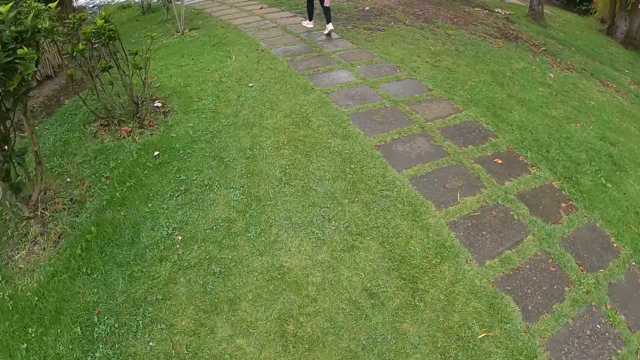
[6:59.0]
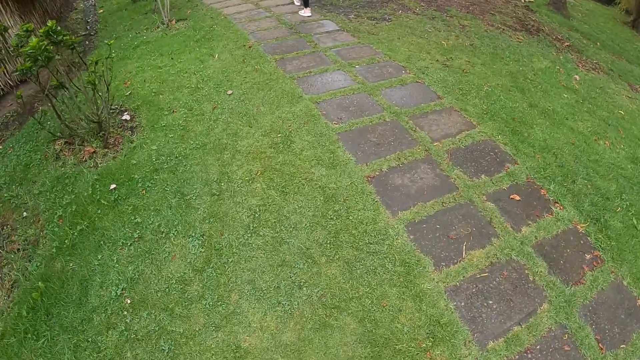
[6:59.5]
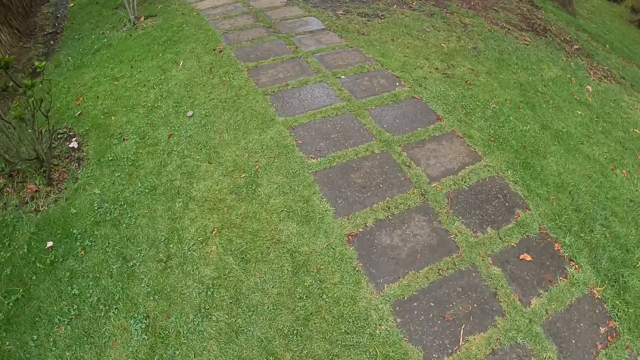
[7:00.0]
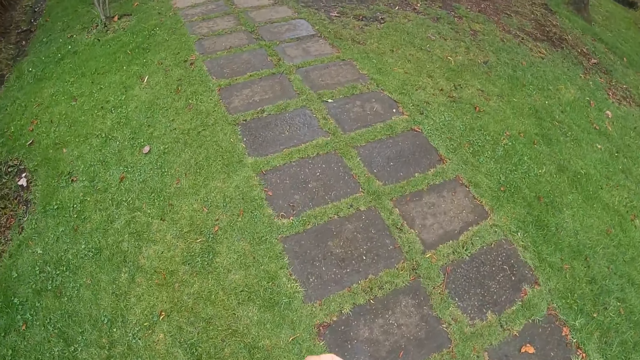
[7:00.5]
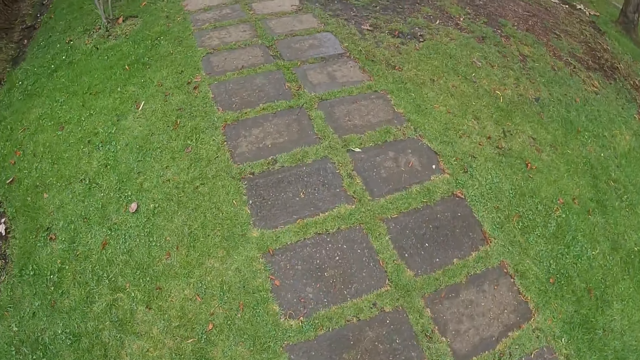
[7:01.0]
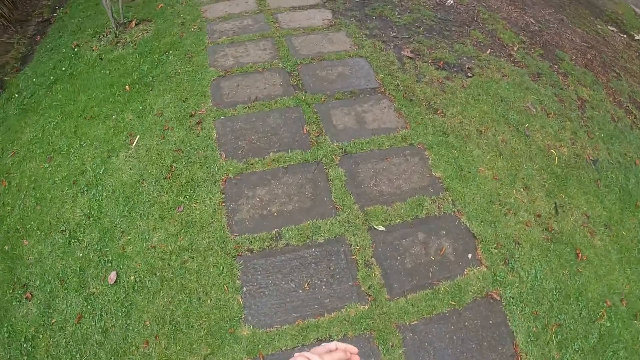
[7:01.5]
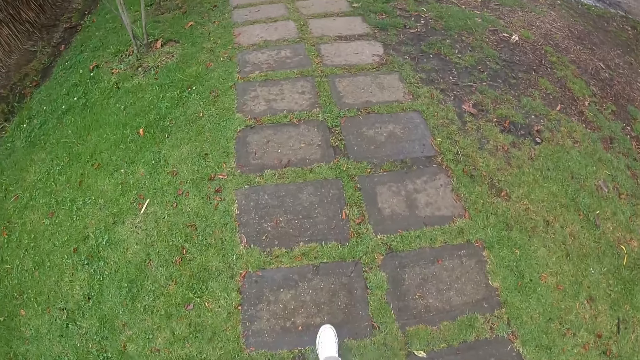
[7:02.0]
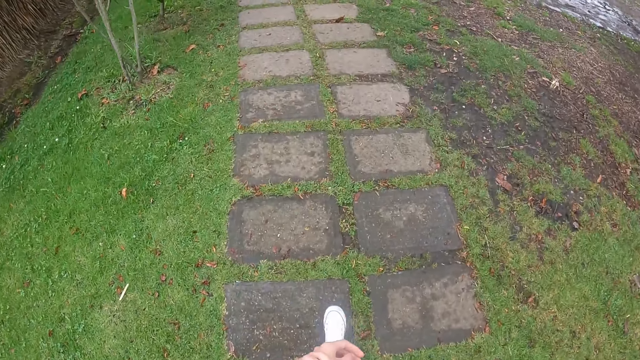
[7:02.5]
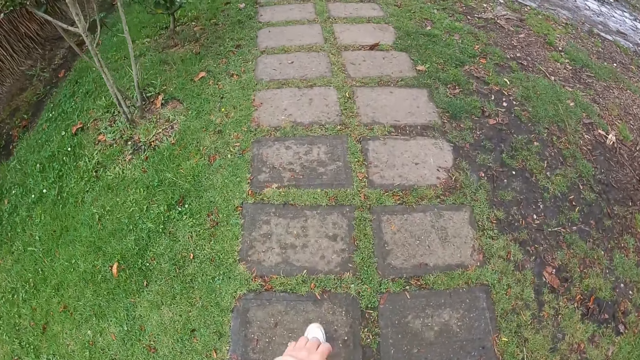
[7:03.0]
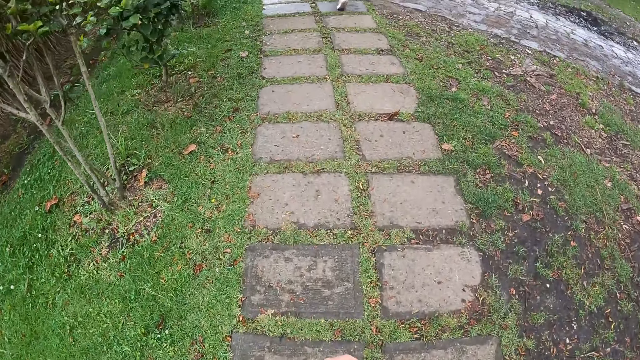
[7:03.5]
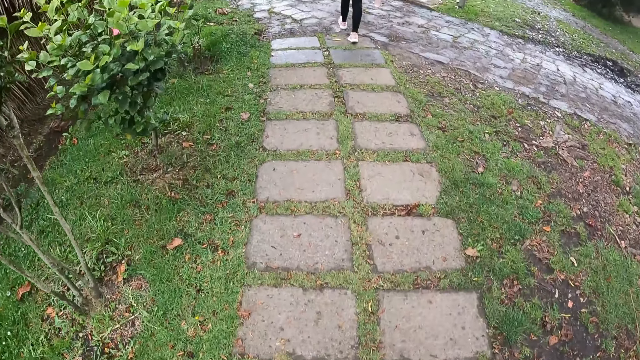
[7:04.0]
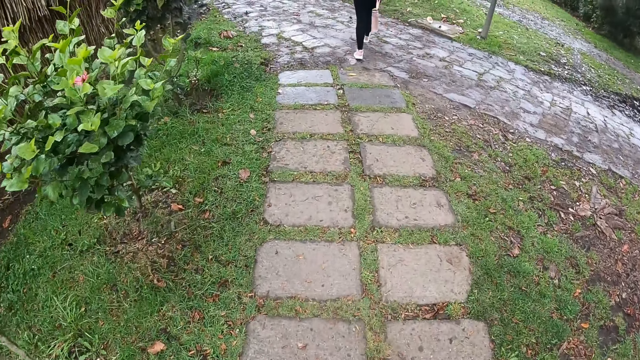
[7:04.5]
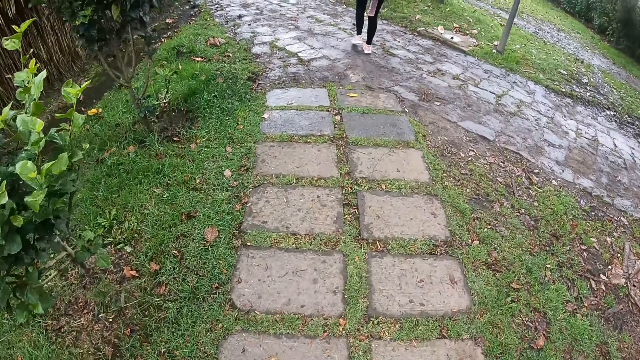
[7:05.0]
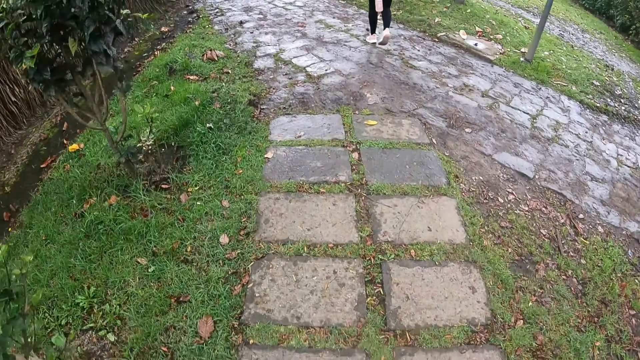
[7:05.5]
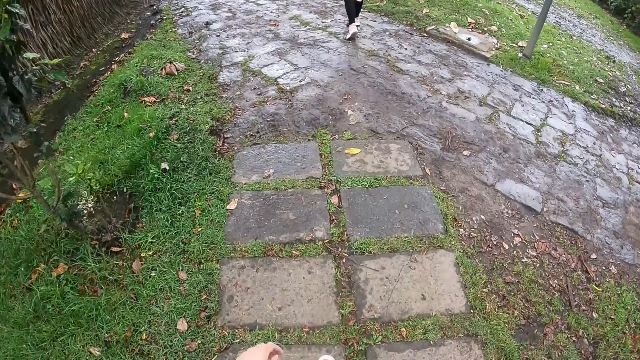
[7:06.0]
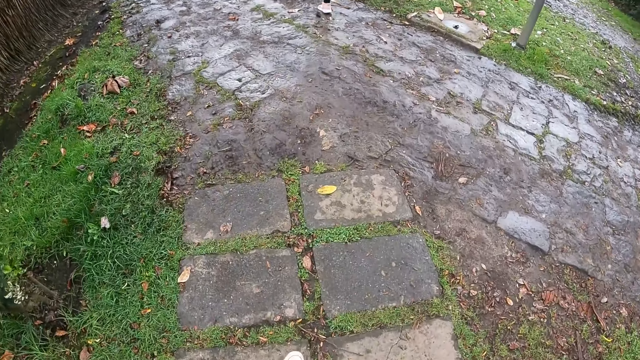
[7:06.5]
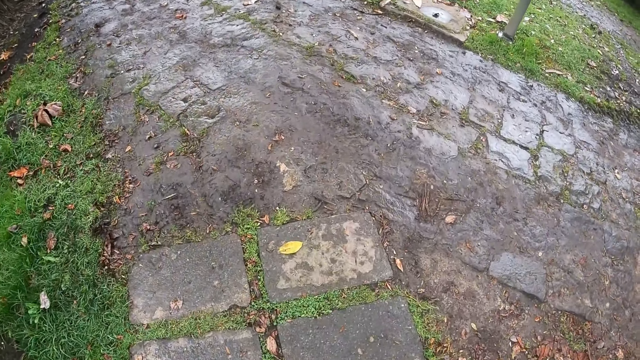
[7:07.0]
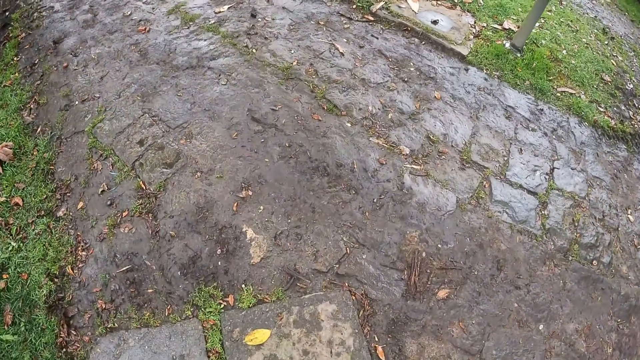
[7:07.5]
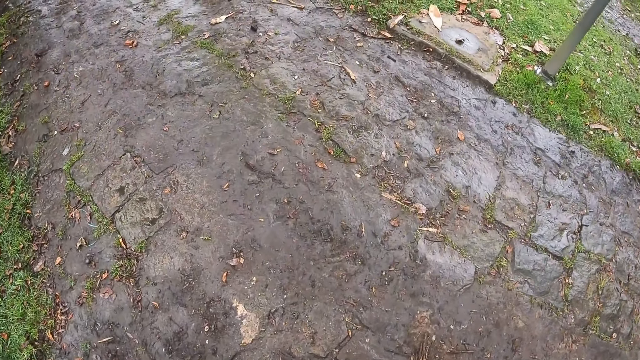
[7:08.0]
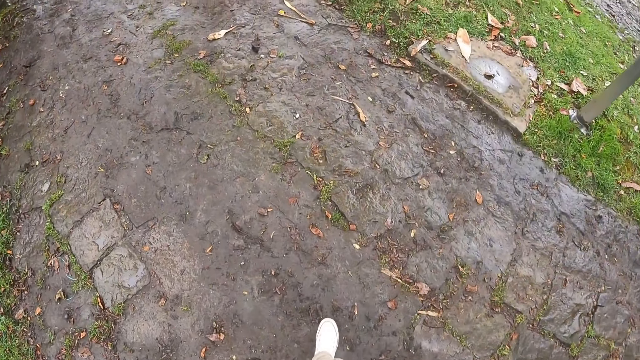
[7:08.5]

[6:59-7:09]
The camera wearer holds a wrist. They walk.

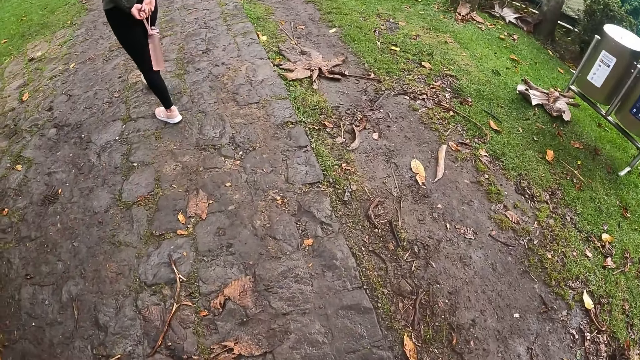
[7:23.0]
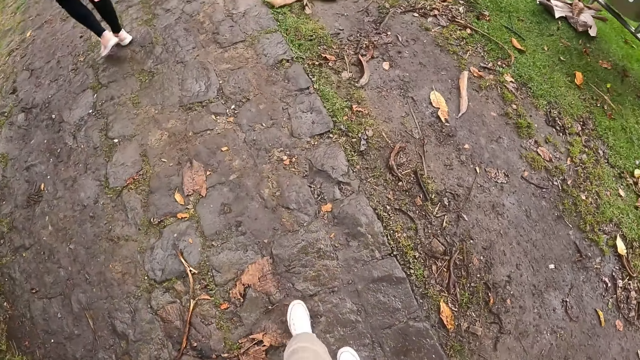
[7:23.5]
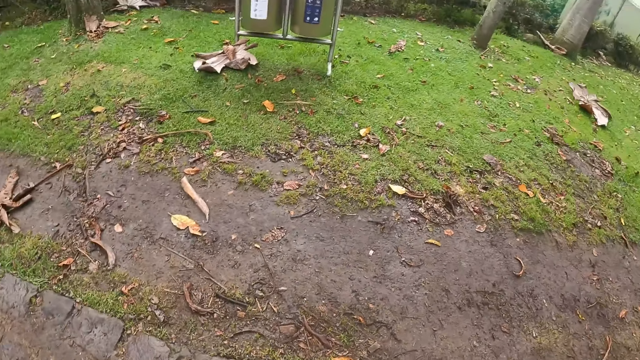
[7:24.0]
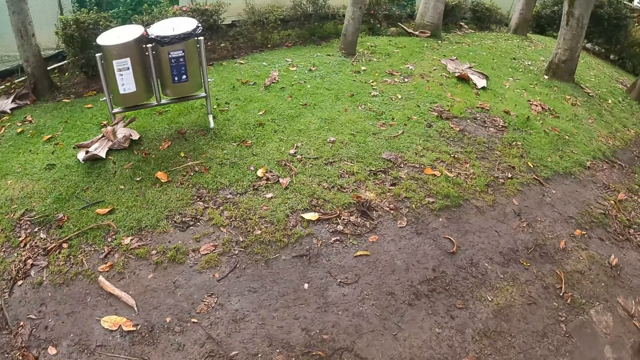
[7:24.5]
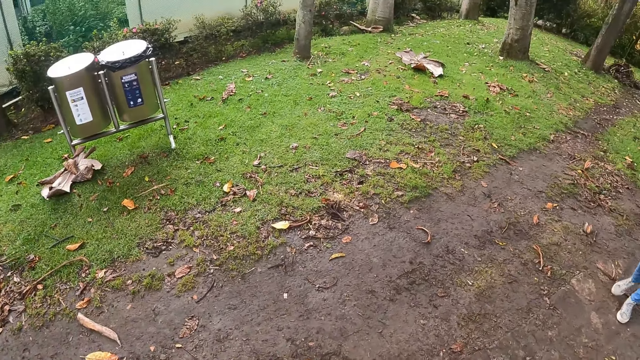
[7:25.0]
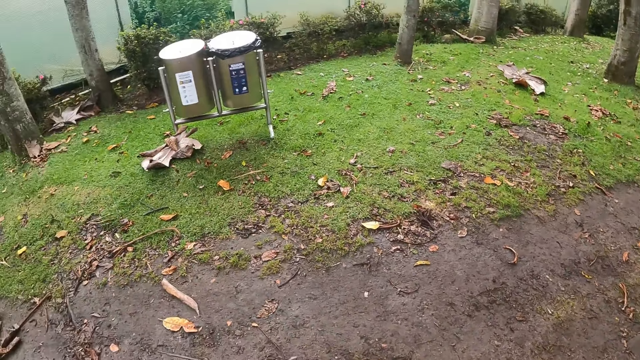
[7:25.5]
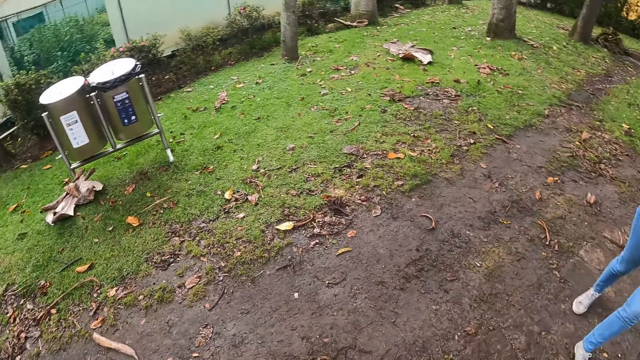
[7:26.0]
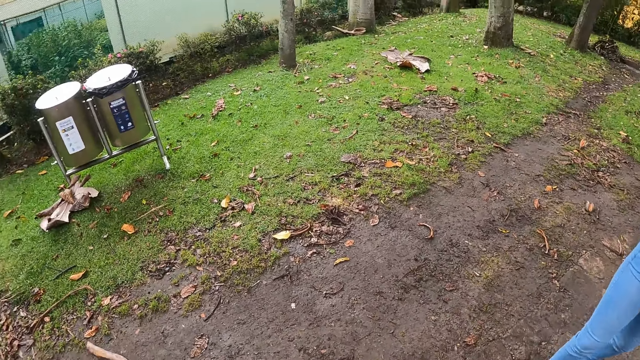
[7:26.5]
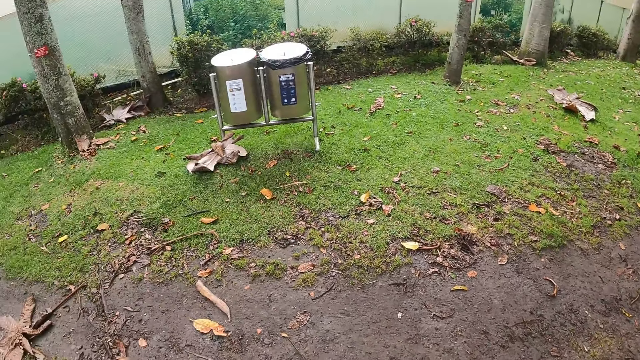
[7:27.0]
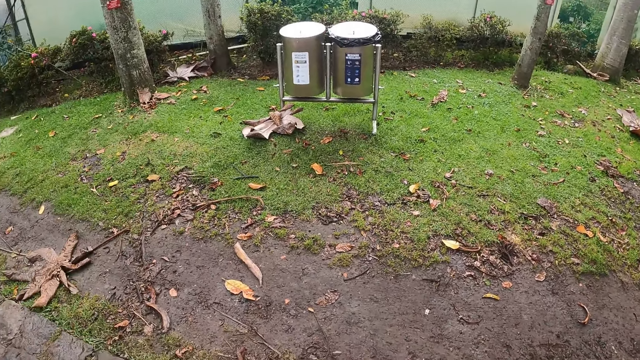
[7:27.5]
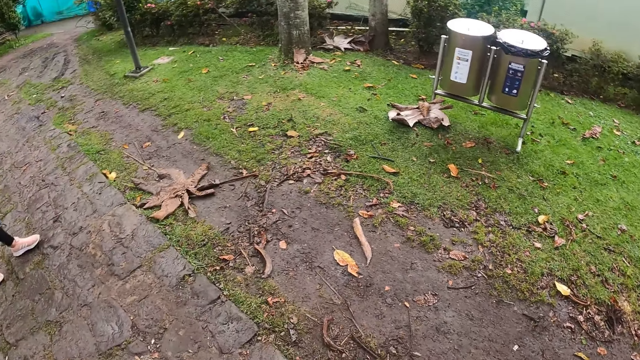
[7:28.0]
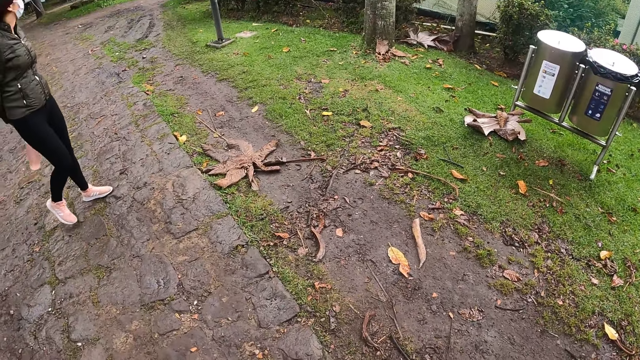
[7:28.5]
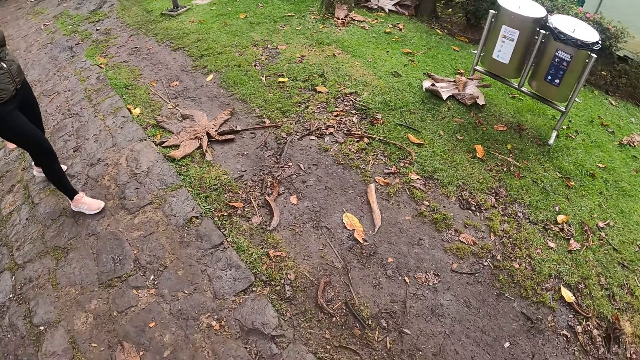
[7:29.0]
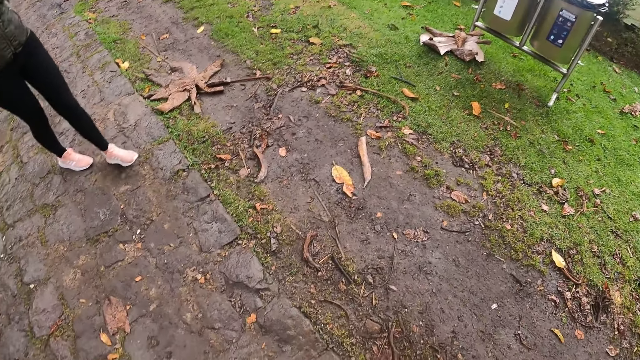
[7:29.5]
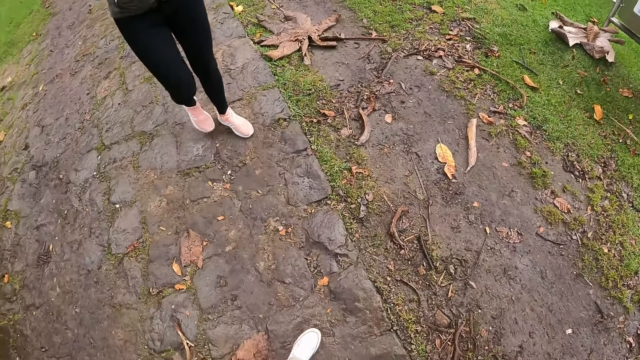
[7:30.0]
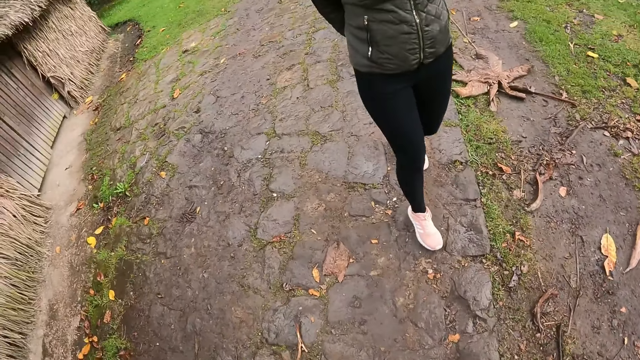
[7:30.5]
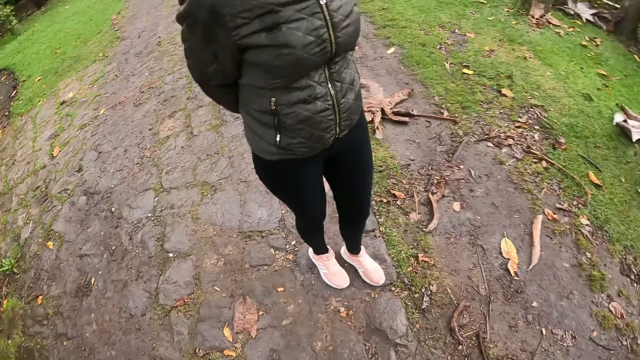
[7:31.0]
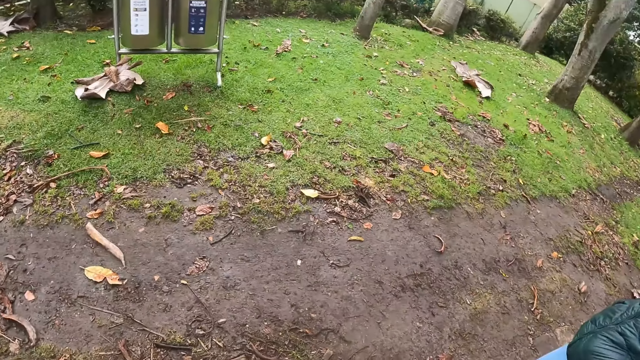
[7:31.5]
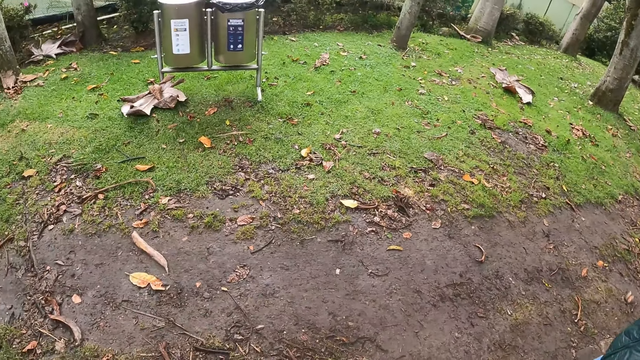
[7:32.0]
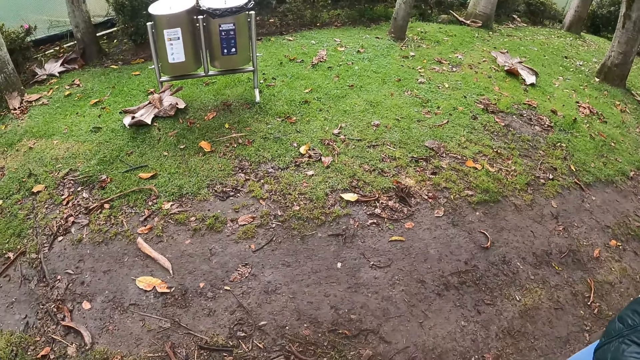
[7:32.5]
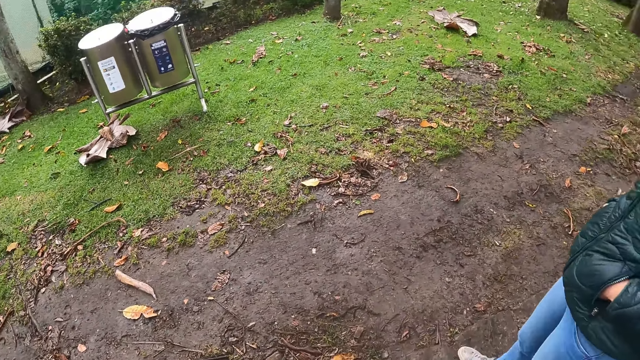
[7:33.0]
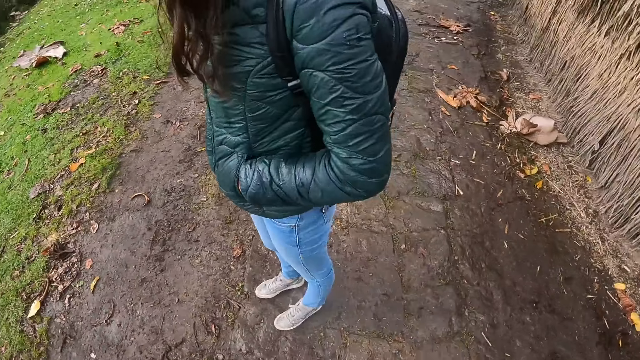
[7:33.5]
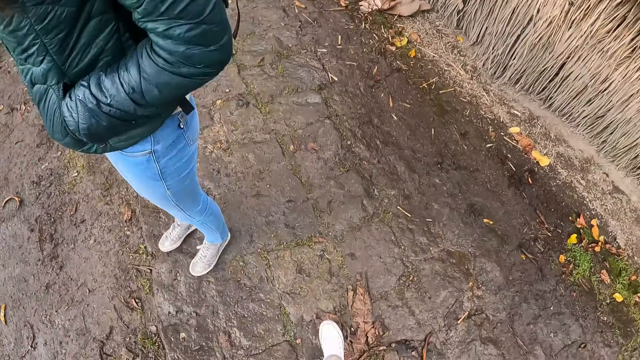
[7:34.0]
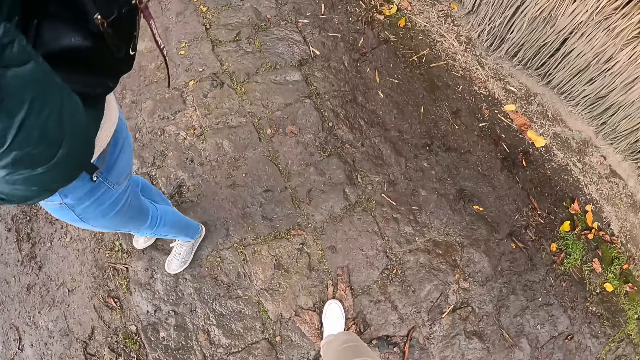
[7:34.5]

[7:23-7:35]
The camera wearer looks around.
